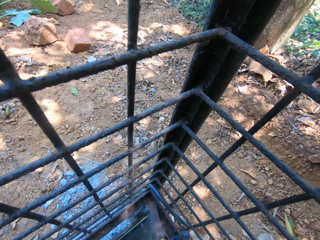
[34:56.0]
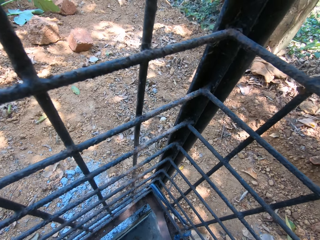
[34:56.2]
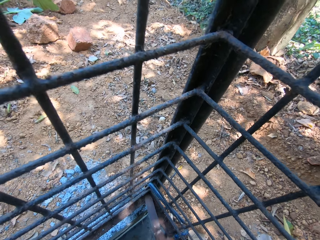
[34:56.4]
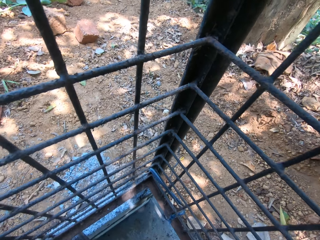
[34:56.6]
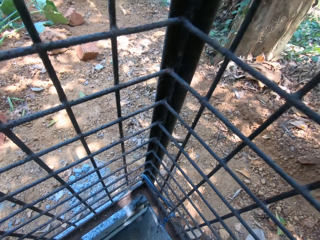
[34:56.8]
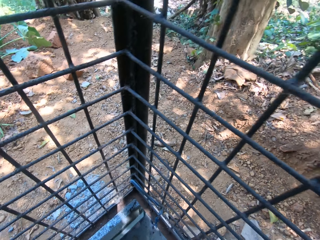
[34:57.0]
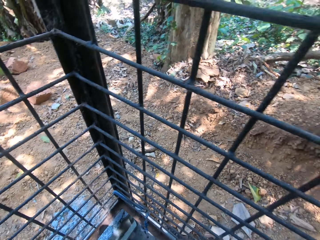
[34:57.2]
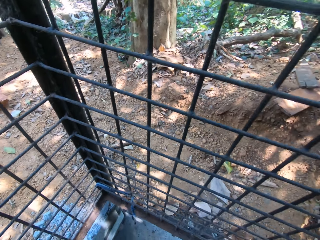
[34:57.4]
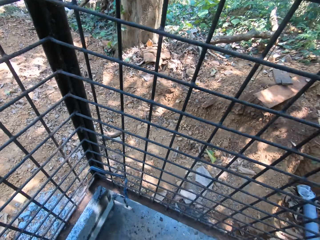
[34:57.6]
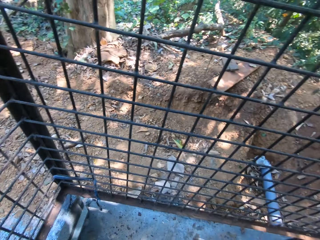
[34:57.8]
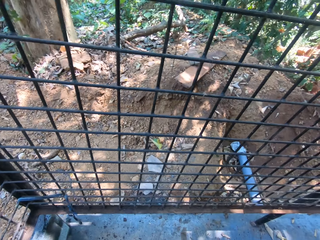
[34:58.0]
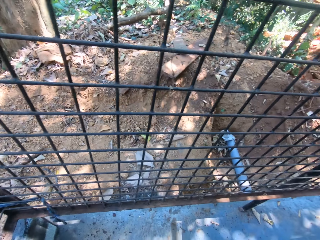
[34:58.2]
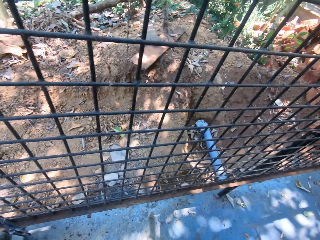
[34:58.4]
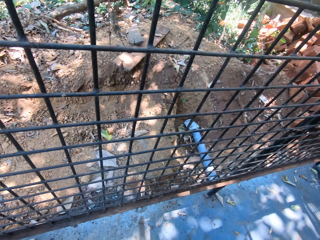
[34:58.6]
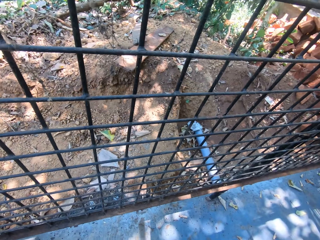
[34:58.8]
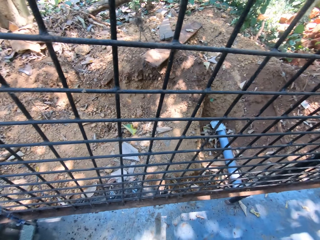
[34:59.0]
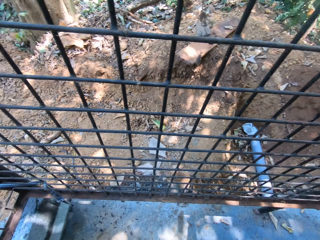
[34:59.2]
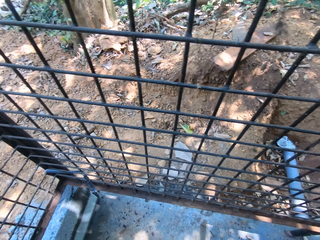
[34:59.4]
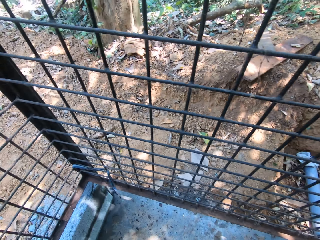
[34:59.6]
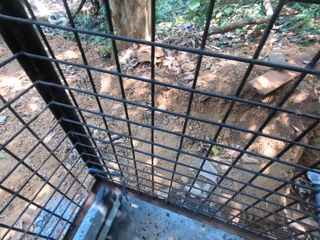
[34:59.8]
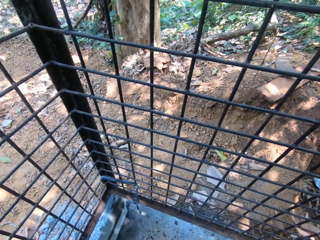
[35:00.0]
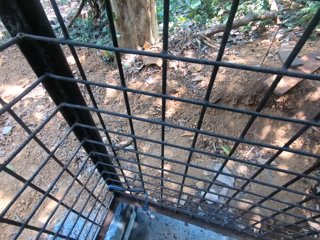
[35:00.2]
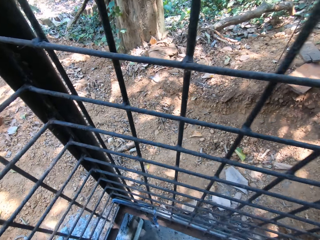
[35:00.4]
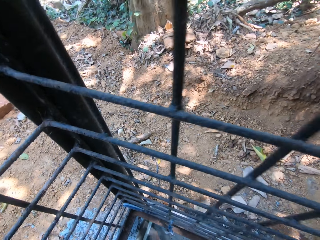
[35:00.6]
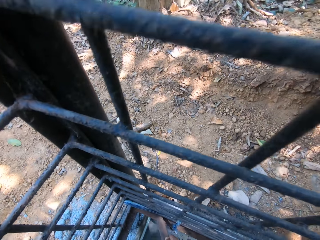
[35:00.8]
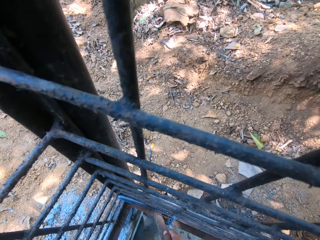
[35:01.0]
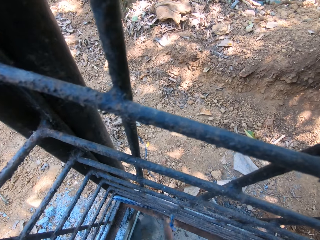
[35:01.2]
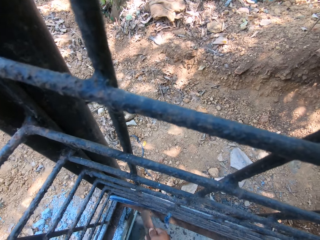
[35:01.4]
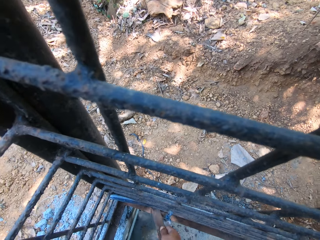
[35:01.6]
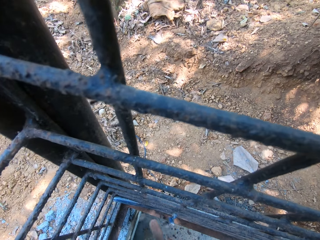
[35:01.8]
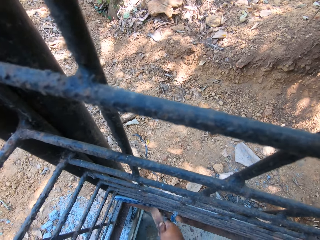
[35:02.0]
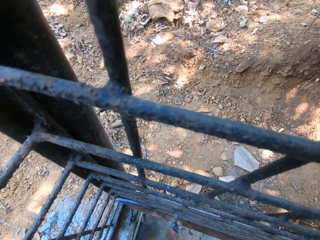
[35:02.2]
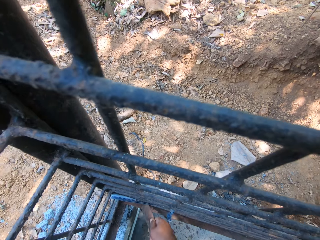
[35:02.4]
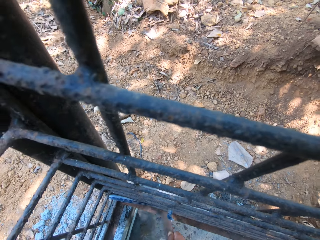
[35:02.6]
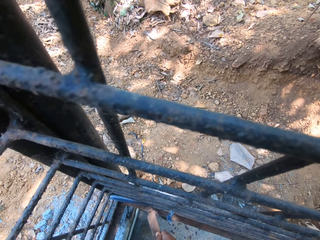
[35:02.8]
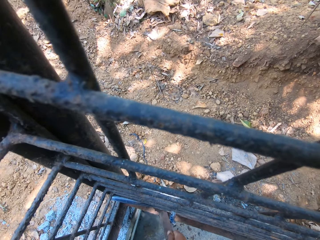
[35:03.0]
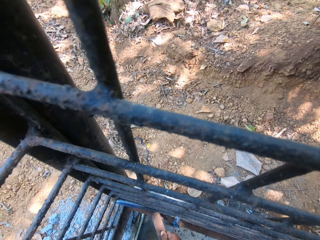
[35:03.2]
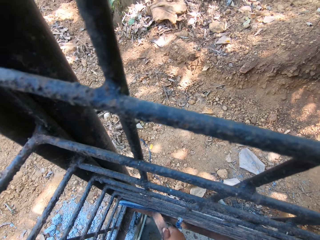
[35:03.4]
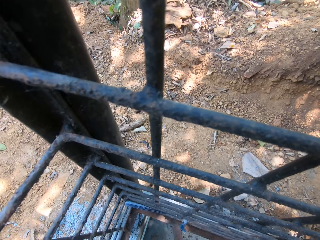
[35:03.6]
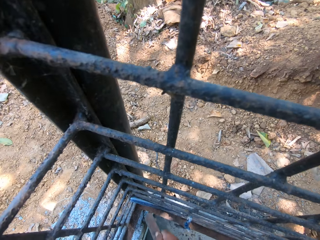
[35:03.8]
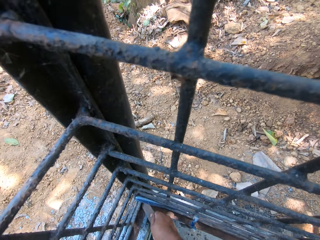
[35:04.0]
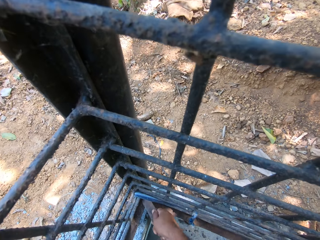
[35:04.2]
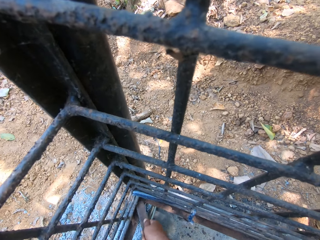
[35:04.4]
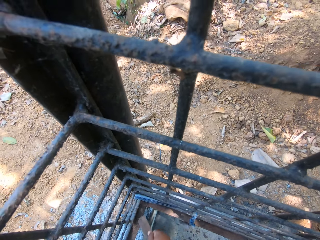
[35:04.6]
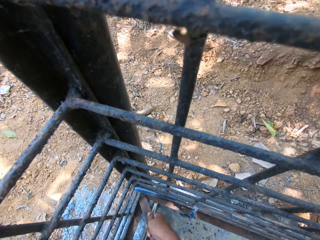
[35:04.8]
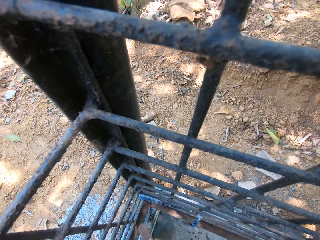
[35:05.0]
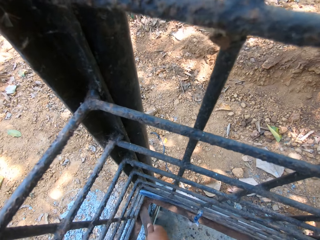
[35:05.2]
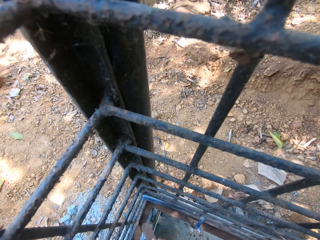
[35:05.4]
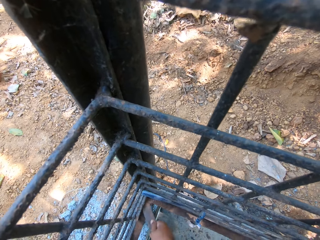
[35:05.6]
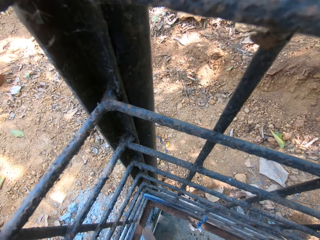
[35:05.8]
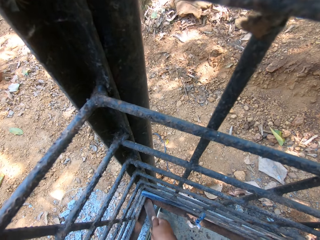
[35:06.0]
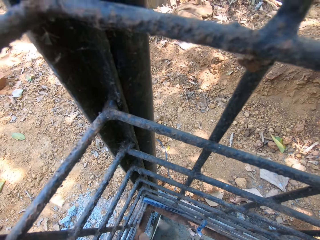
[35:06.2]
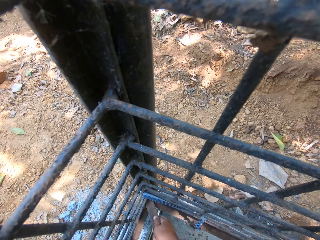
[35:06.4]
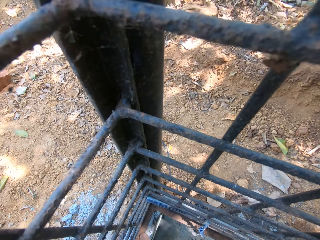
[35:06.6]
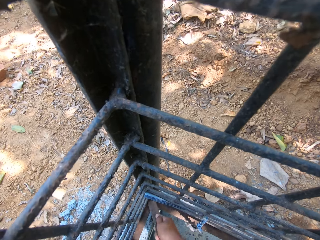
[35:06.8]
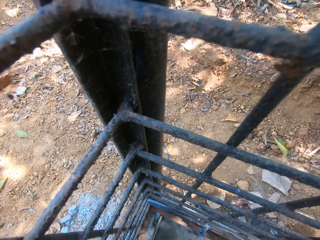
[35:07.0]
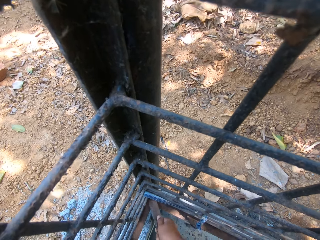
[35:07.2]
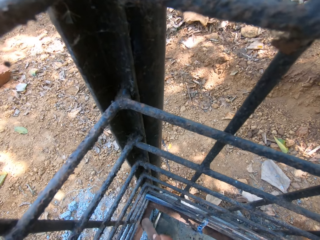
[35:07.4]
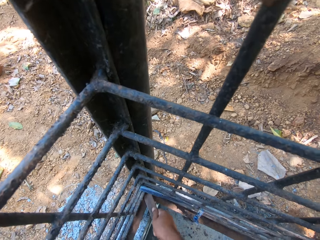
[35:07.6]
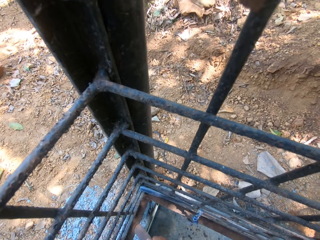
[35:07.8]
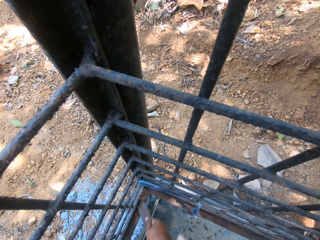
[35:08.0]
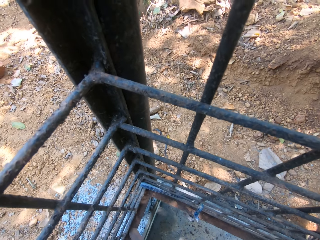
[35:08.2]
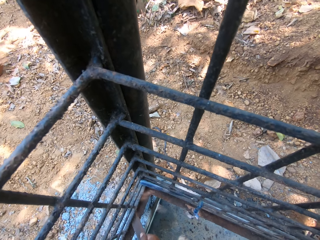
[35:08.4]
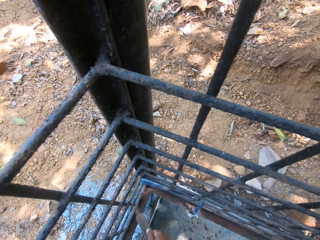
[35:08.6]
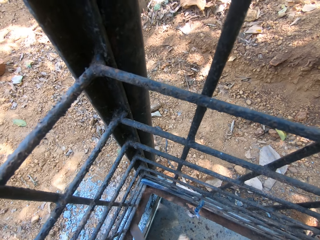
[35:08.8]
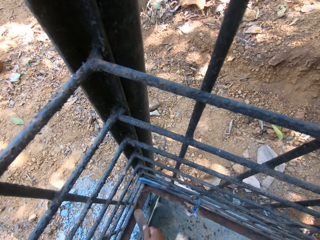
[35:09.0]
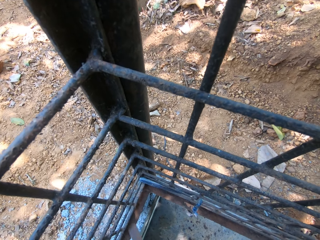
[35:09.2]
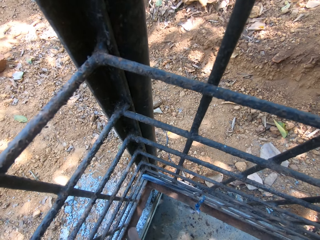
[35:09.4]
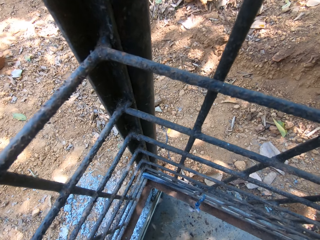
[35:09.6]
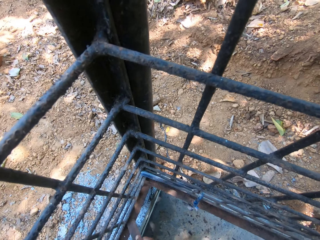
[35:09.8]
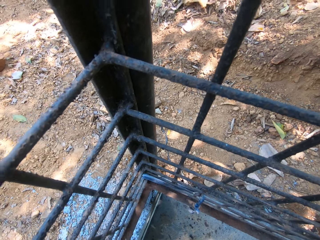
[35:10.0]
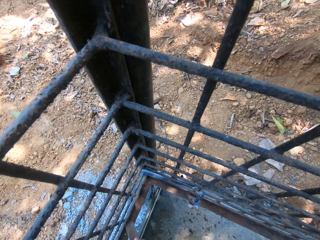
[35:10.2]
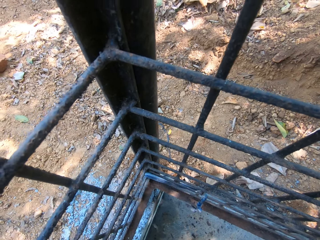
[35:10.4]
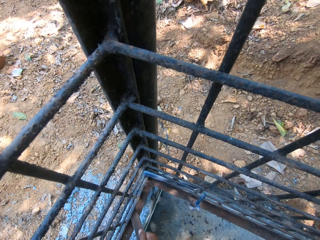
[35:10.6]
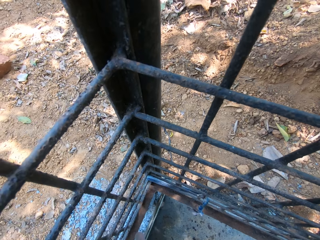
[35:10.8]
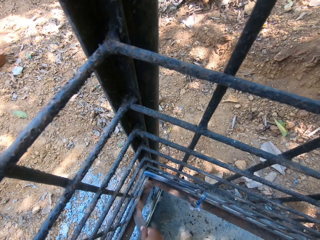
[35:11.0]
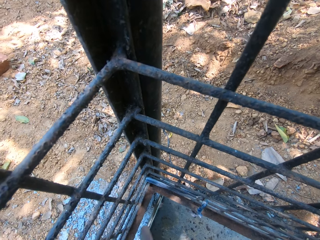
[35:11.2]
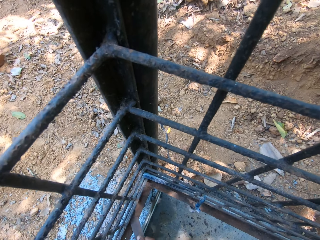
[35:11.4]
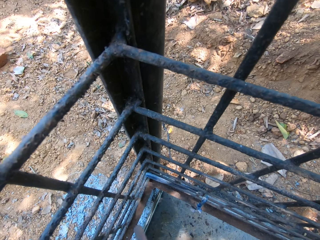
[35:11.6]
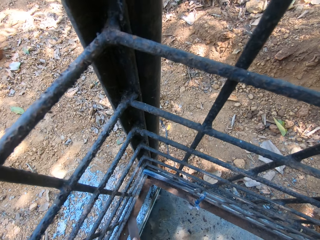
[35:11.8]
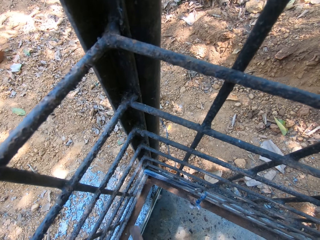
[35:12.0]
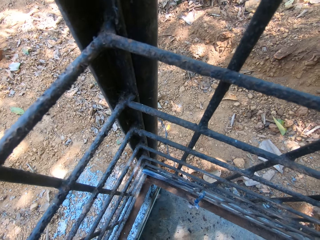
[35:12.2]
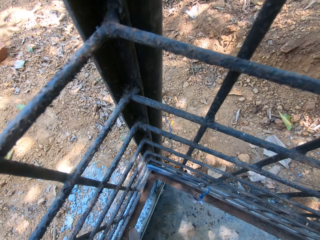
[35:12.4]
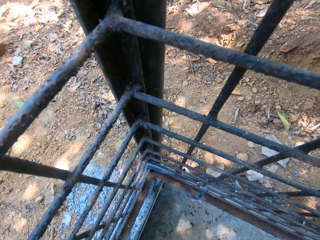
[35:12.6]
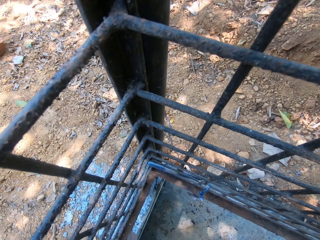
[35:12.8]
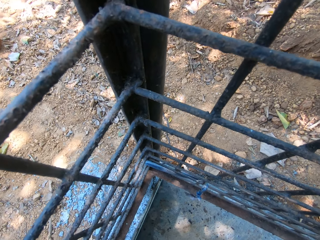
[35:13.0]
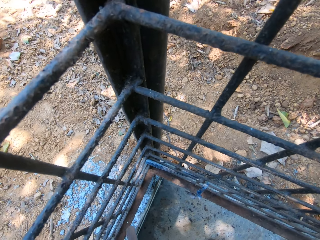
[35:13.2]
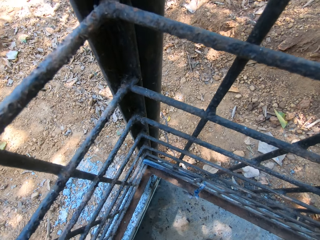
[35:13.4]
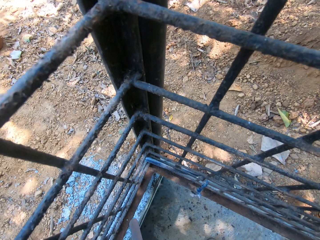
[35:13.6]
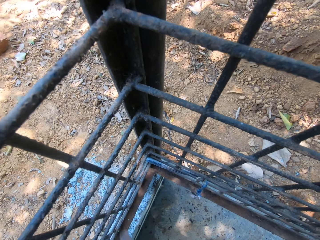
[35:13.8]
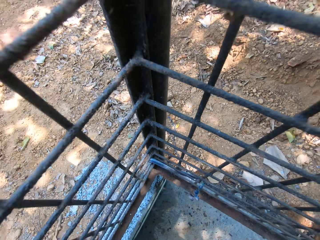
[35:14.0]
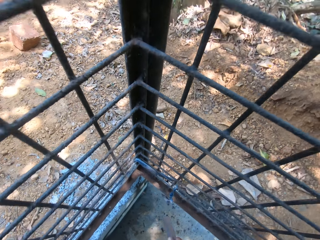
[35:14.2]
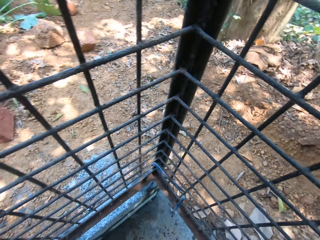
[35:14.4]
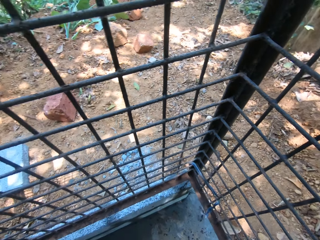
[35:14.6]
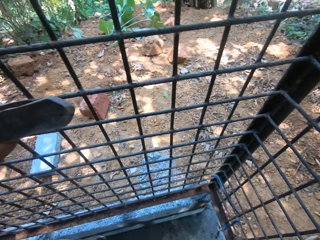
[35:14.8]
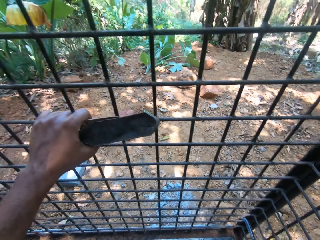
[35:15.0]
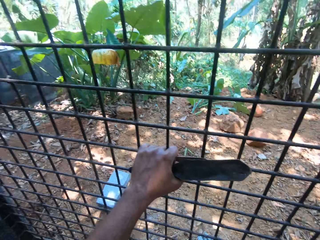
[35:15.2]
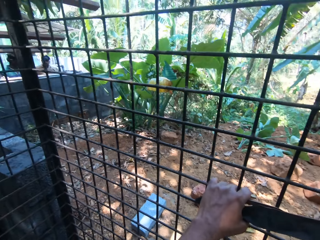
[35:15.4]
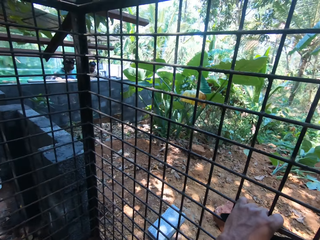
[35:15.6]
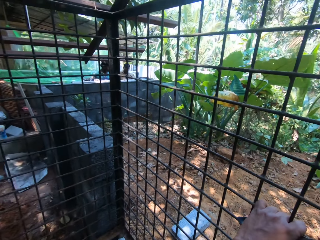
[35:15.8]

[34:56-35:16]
The camera wearer looks around. They sand the metal grill. They look around.
